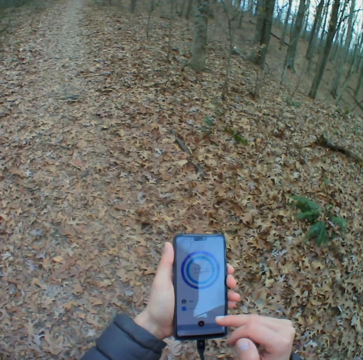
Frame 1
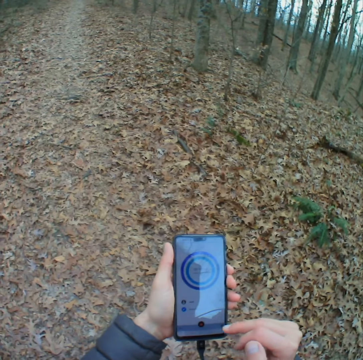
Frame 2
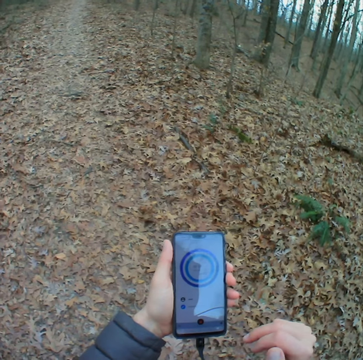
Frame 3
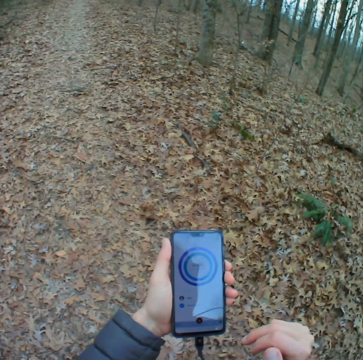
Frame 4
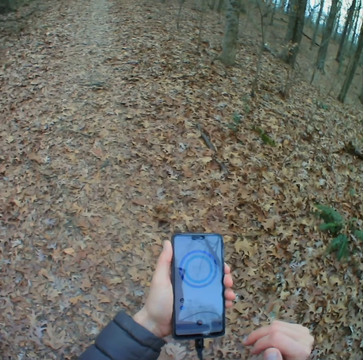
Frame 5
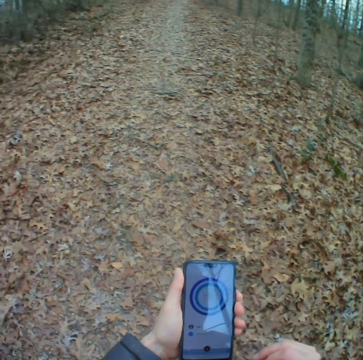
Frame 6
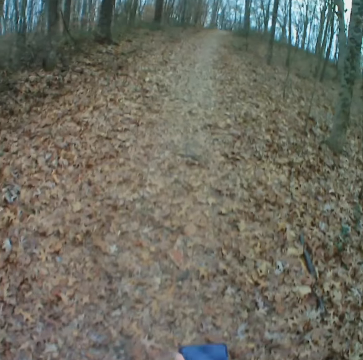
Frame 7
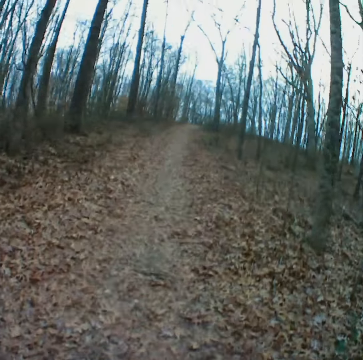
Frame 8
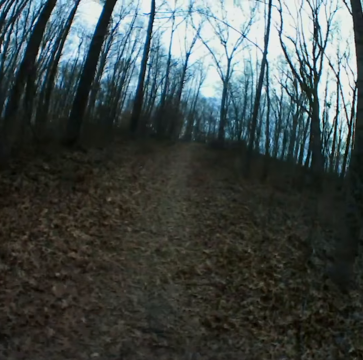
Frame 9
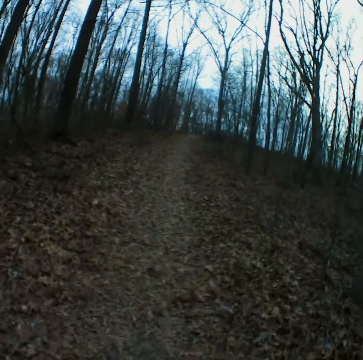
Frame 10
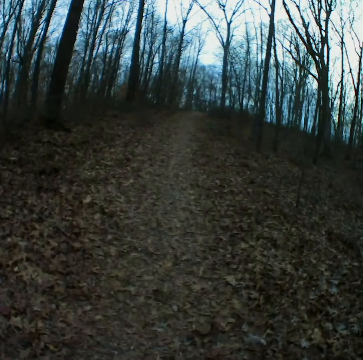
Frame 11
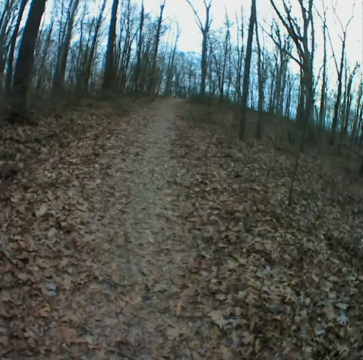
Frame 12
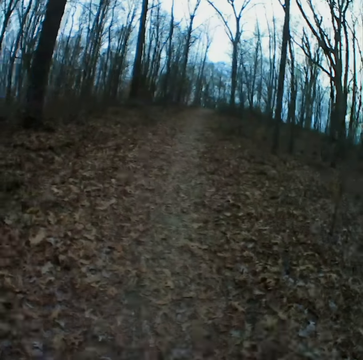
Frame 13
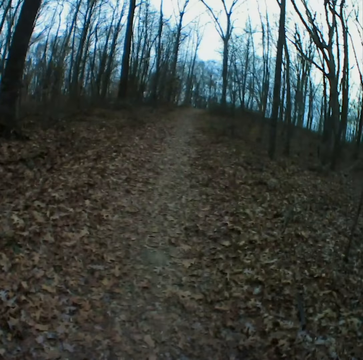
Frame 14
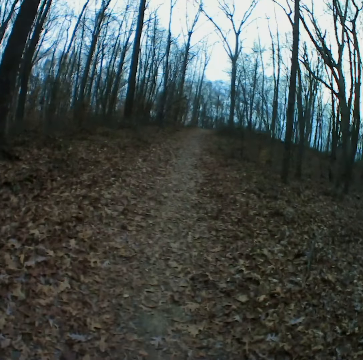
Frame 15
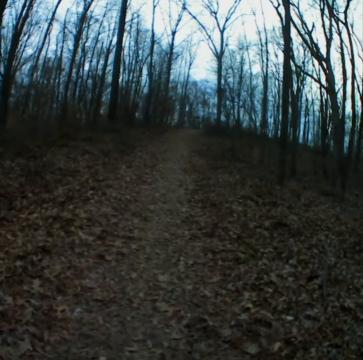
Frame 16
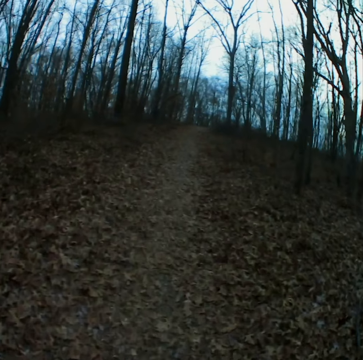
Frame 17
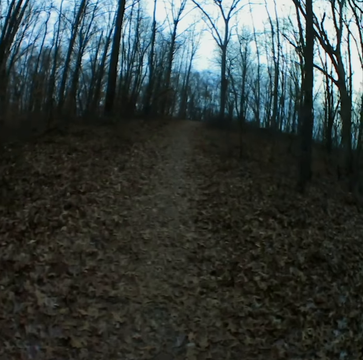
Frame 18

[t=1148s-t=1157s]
The camera wearer walks on the road in the forest.

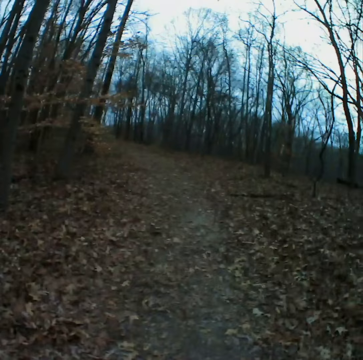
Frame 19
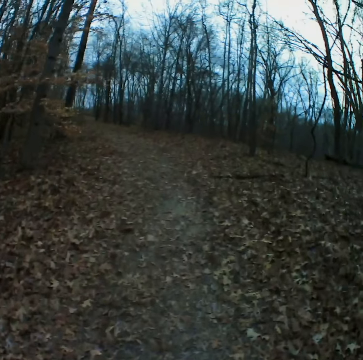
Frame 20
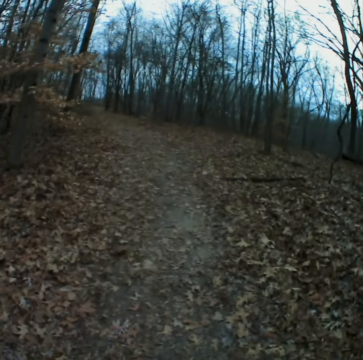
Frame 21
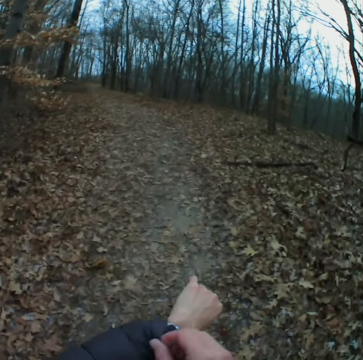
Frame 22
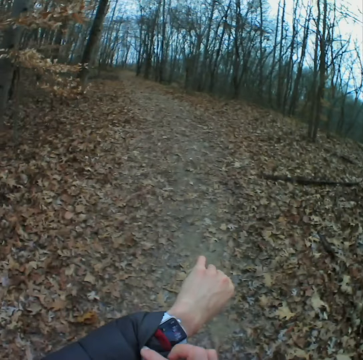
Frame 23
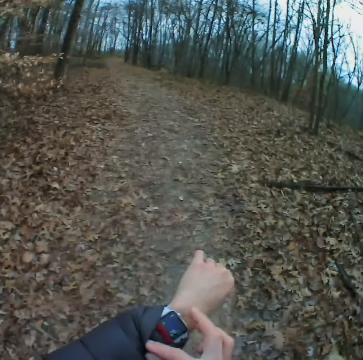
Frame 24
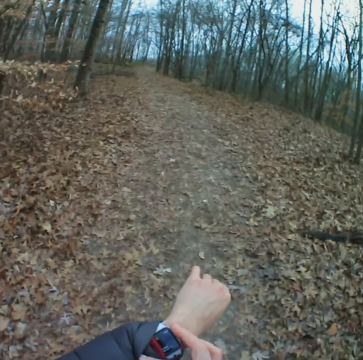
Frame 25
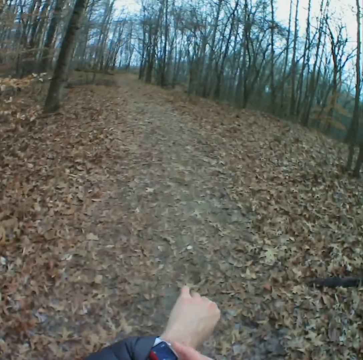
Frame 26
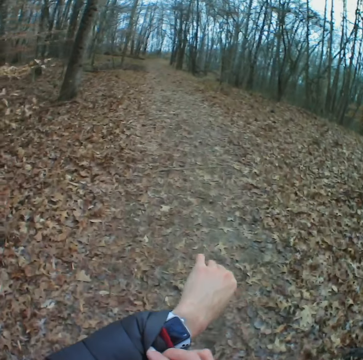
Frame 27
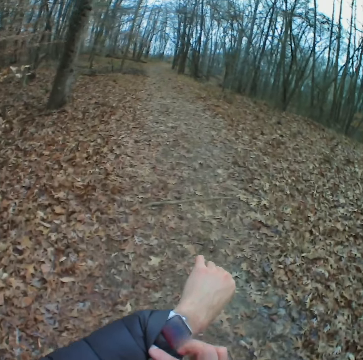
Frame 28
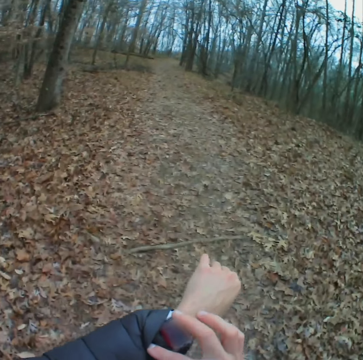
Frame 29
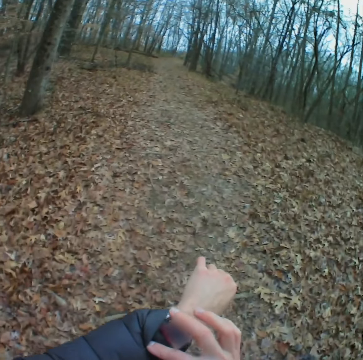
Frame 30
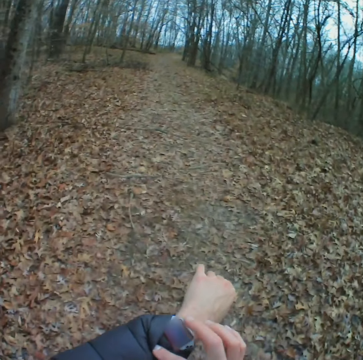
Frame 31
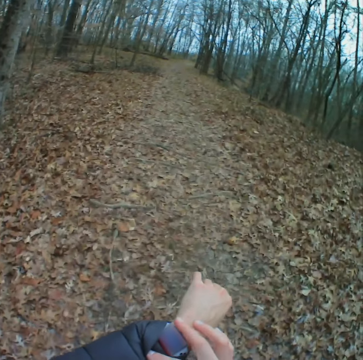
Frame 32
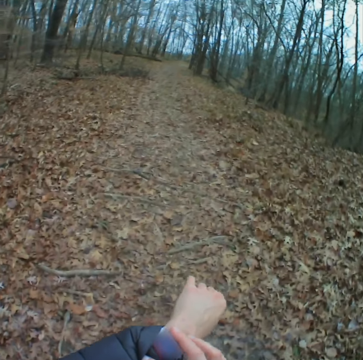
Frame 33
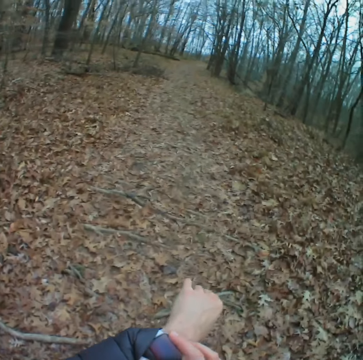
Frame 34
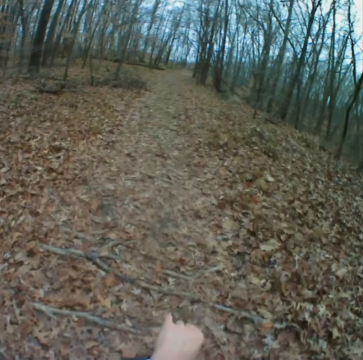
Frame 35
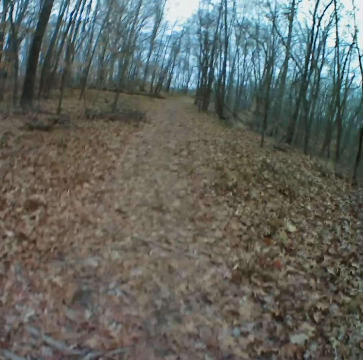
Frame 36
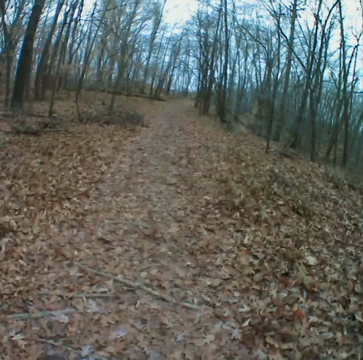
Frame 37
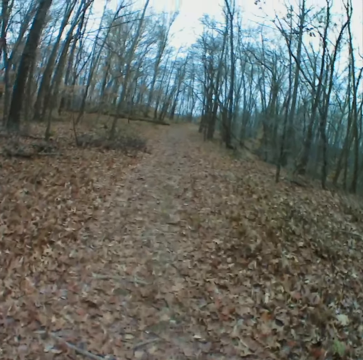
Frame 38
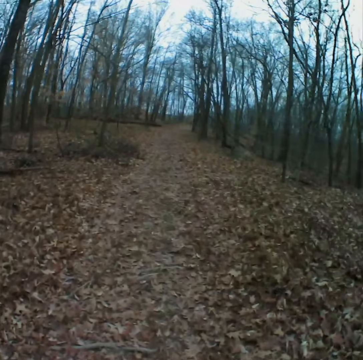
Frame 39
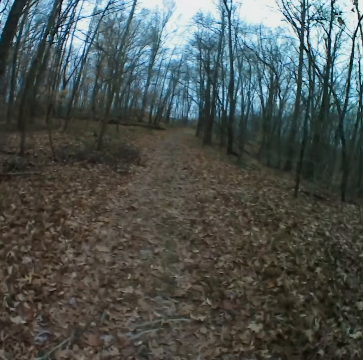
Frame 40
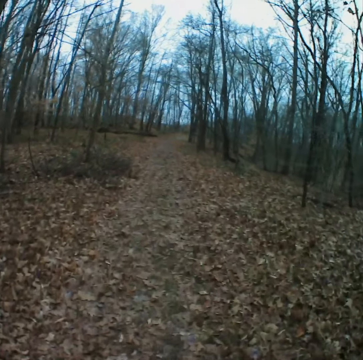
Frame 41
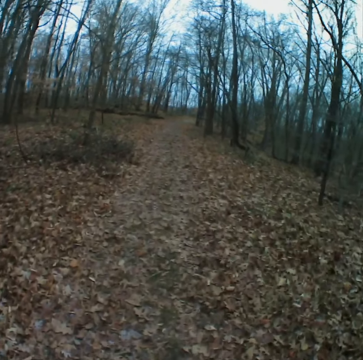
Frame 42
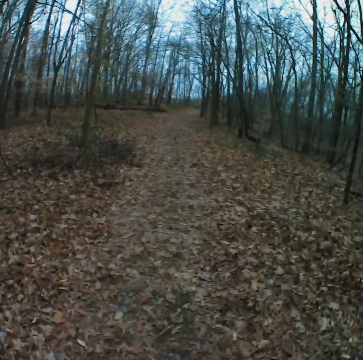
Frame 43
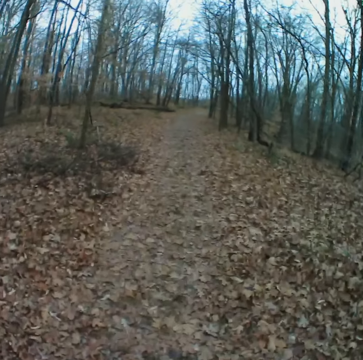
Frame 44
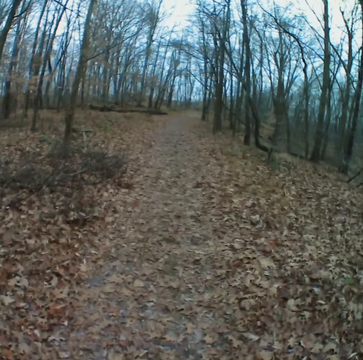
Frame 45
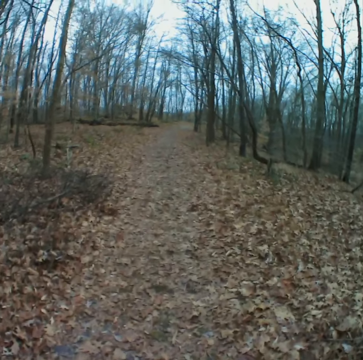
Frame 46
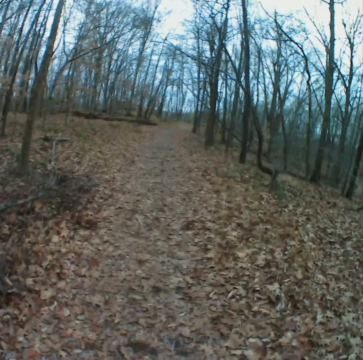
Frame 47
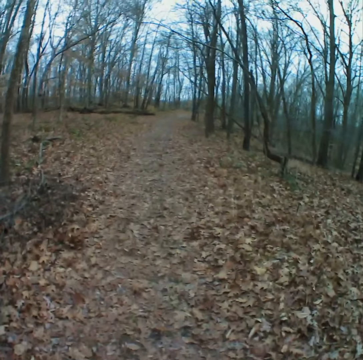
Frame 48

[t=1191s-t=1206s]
The camera wearer looks at the watch. They walk on the road in the forest.

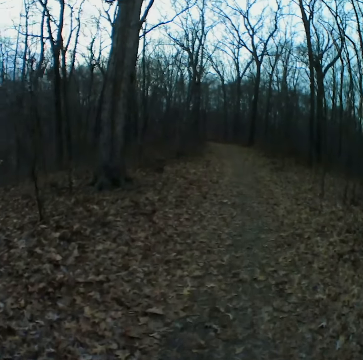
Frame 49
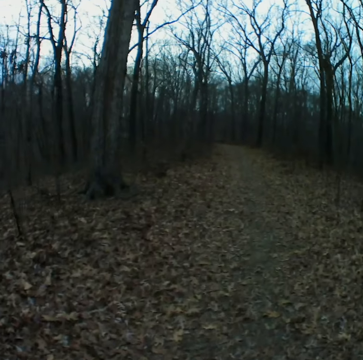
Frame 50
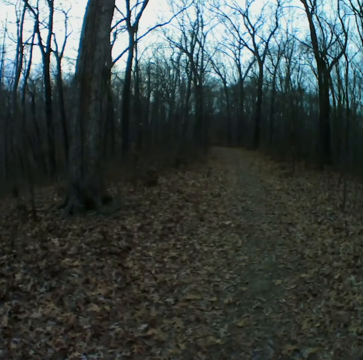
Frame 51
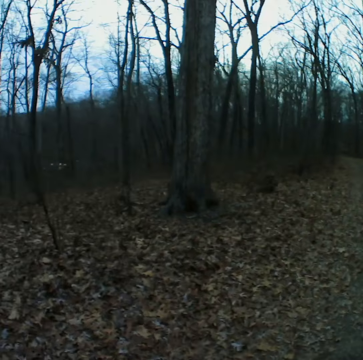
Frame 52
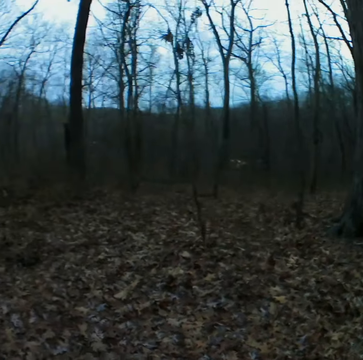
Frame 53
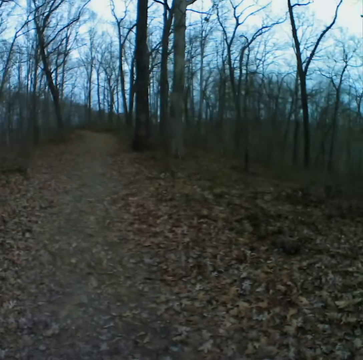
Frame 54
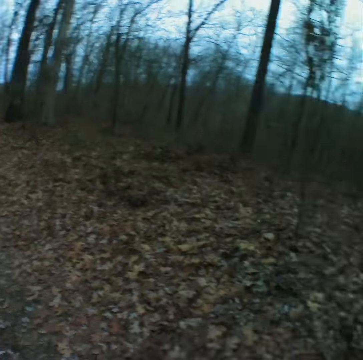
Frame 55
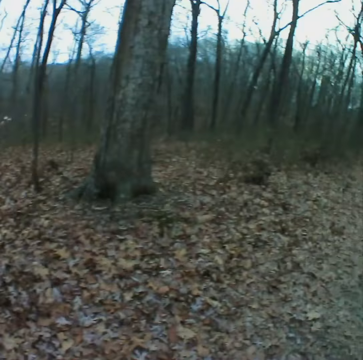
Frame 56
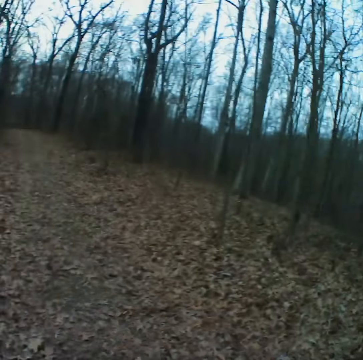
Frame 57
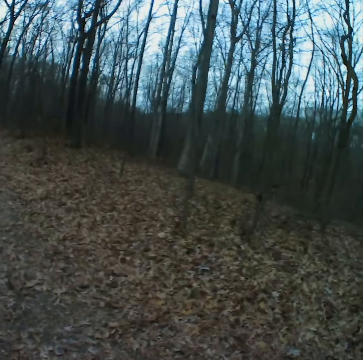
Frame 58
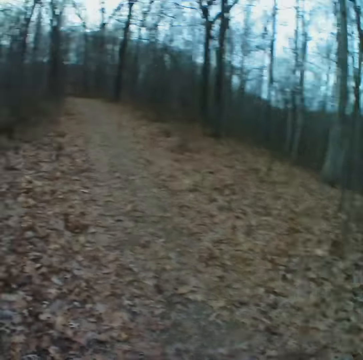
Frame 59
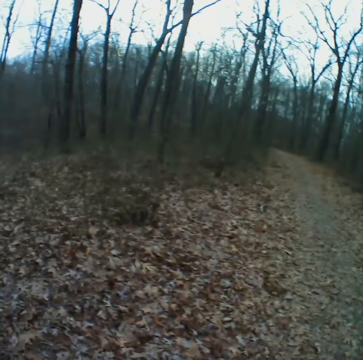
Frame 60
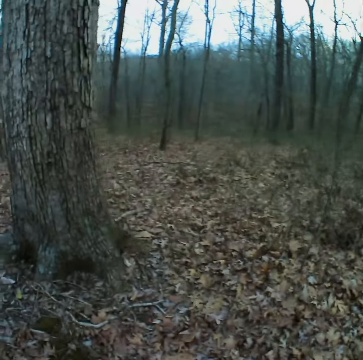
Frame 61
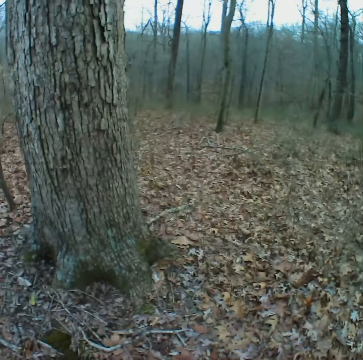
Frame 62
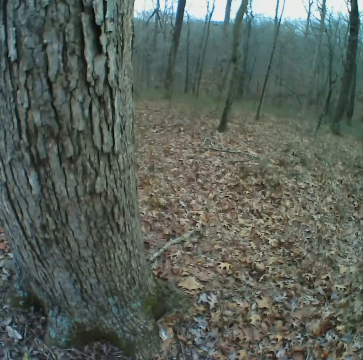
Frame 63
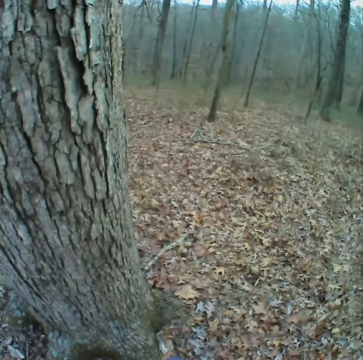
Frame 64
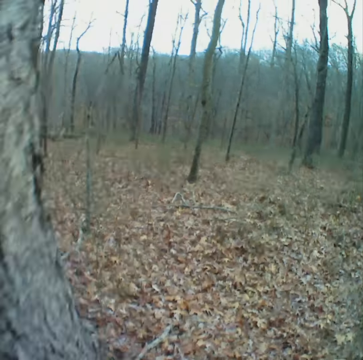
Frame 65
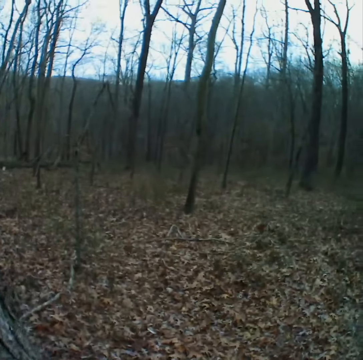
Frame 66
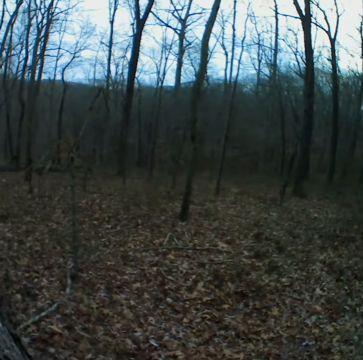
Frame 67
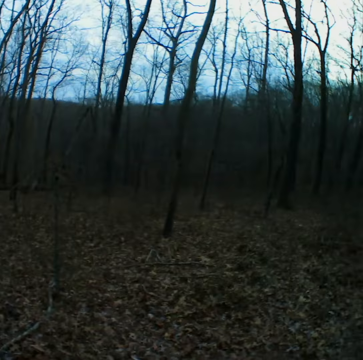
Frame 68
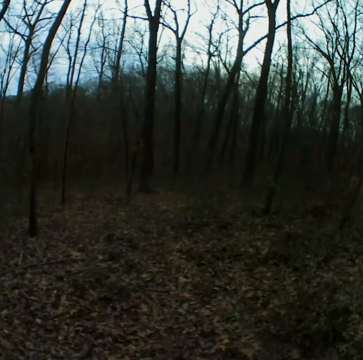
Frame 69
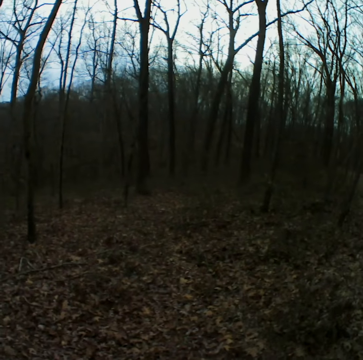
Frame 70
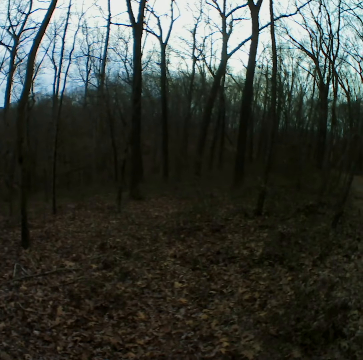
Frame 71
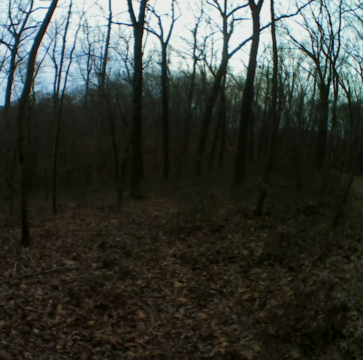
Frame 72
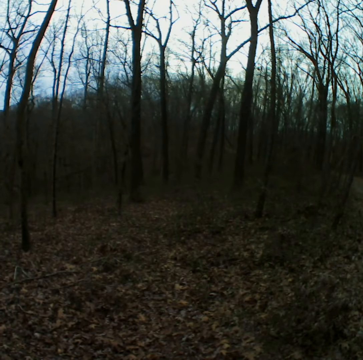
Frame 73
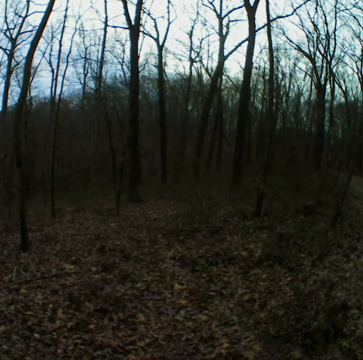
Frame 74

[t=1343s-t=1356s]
The camera wearer looks around the forest. They stand in the forest.
